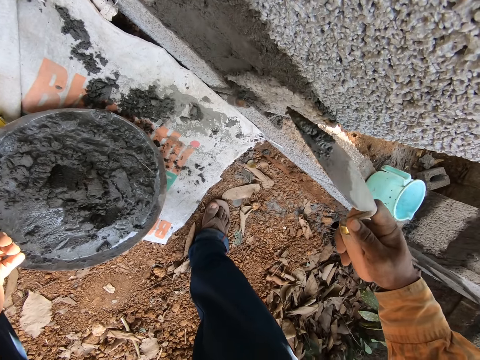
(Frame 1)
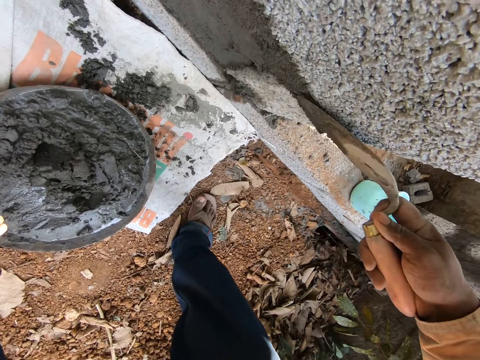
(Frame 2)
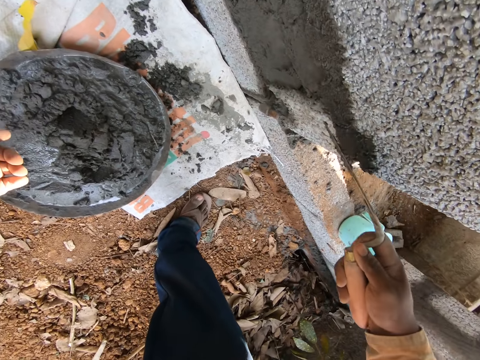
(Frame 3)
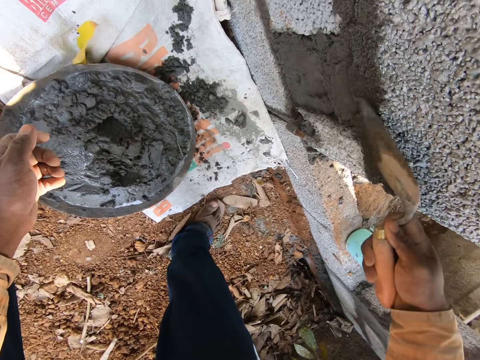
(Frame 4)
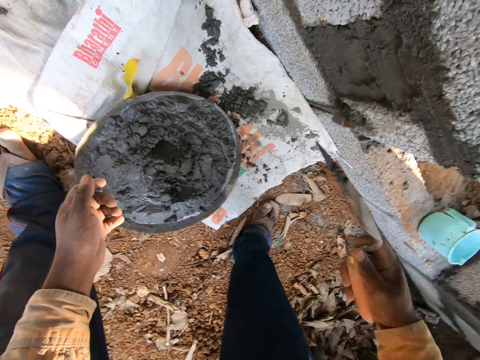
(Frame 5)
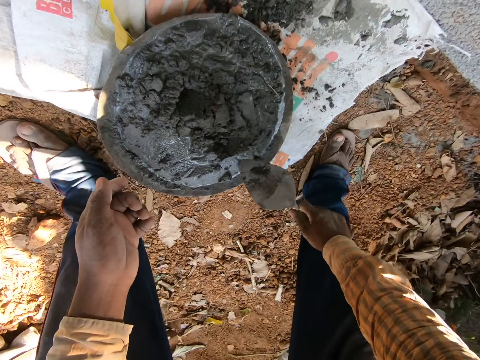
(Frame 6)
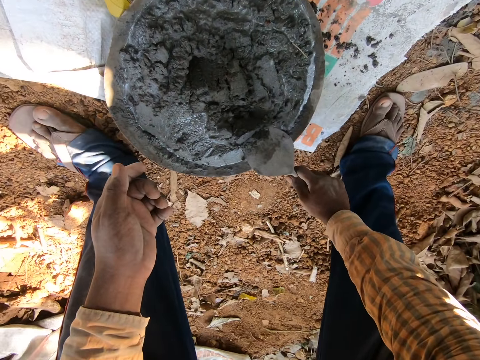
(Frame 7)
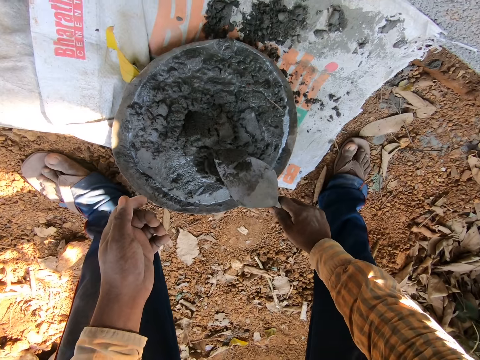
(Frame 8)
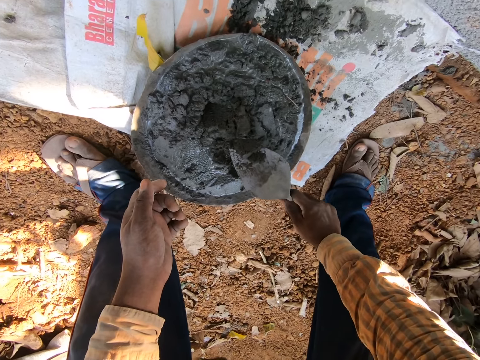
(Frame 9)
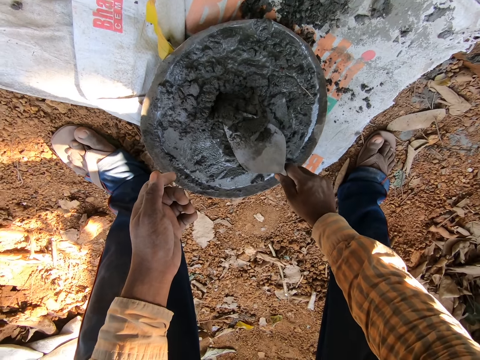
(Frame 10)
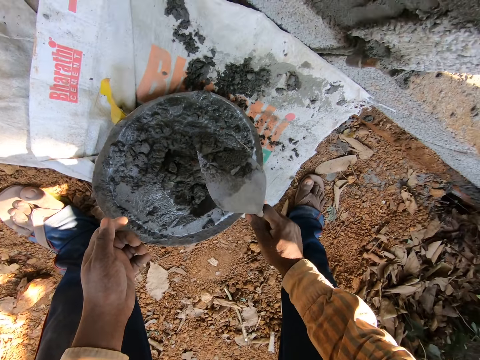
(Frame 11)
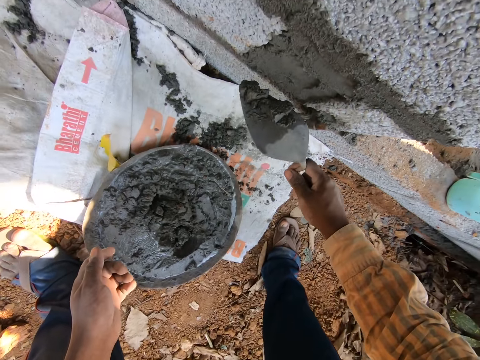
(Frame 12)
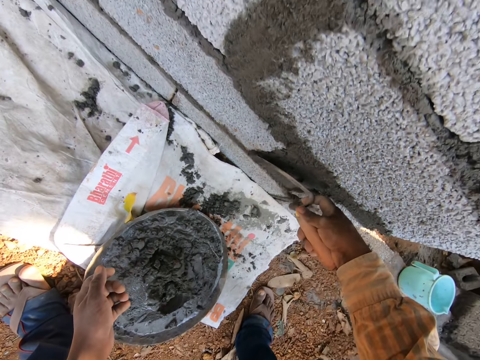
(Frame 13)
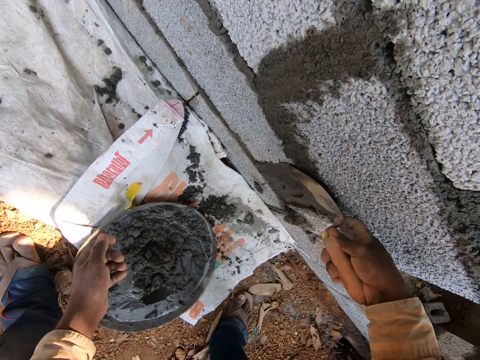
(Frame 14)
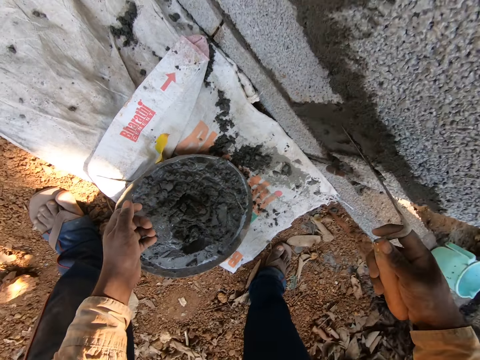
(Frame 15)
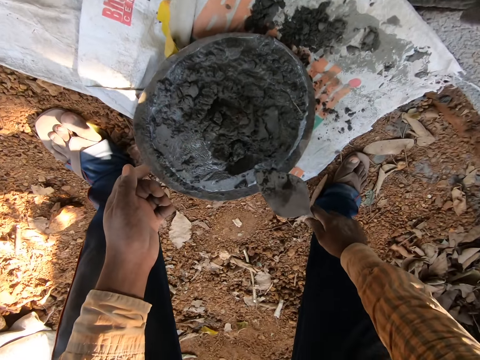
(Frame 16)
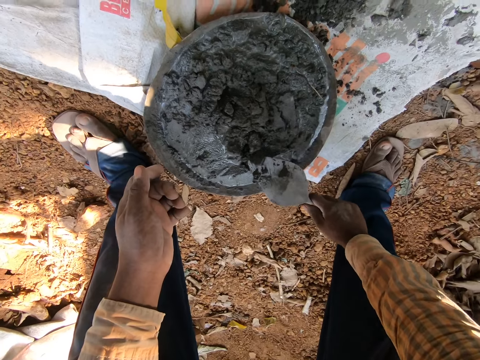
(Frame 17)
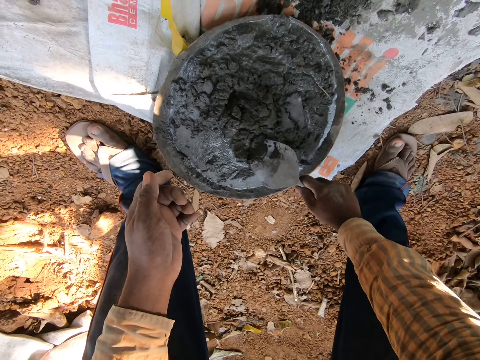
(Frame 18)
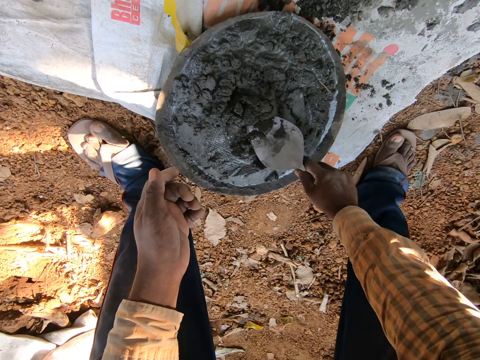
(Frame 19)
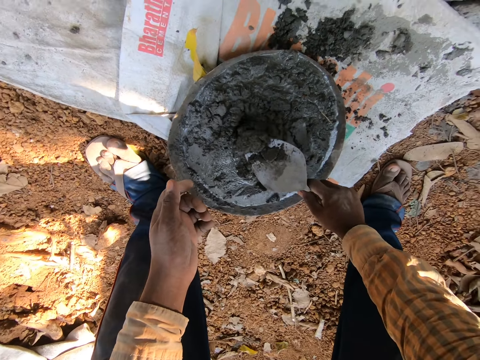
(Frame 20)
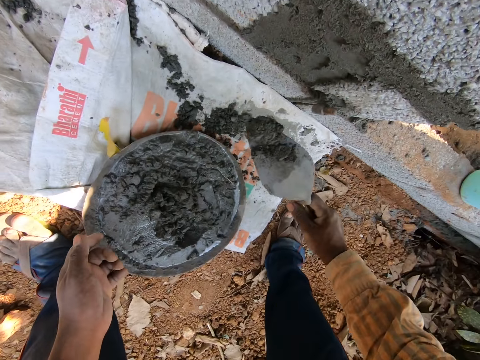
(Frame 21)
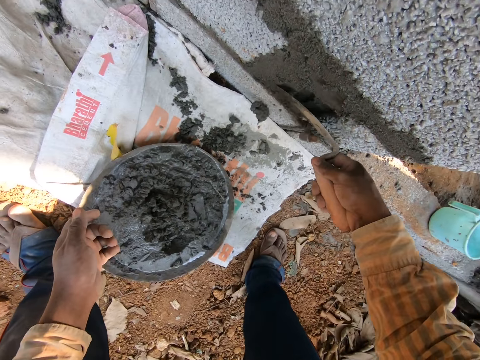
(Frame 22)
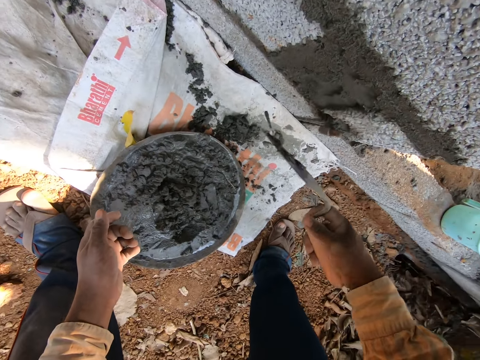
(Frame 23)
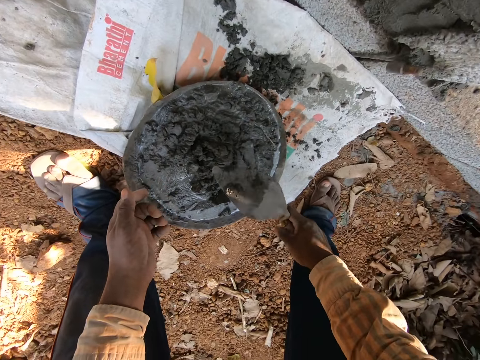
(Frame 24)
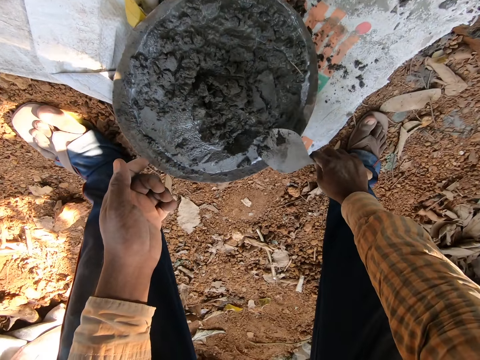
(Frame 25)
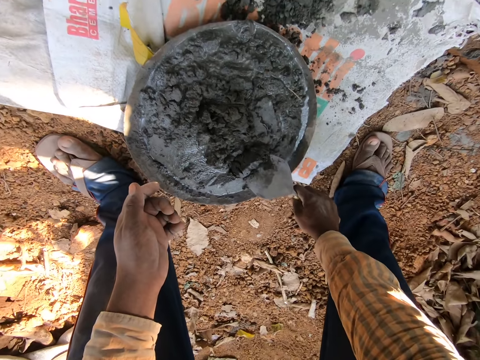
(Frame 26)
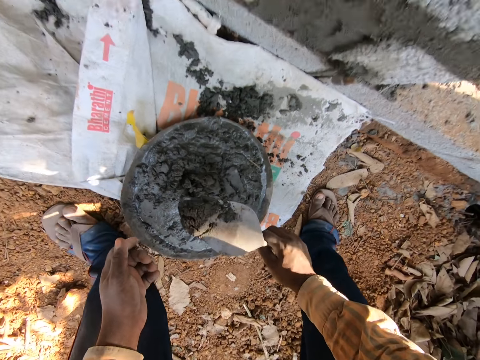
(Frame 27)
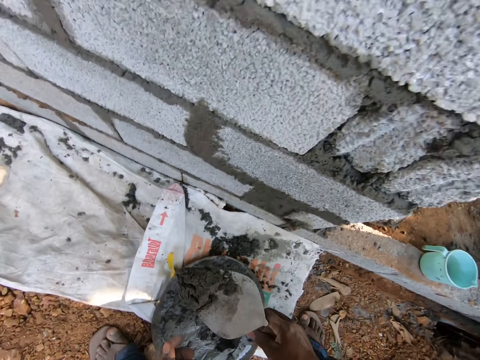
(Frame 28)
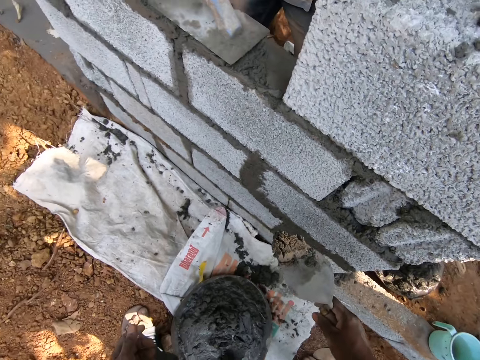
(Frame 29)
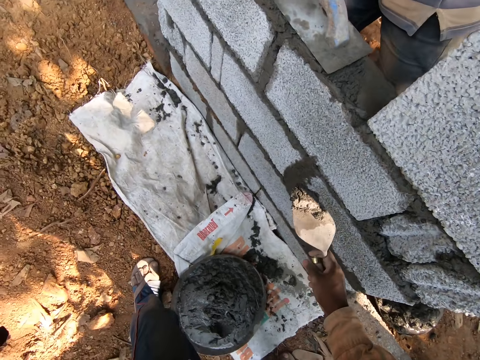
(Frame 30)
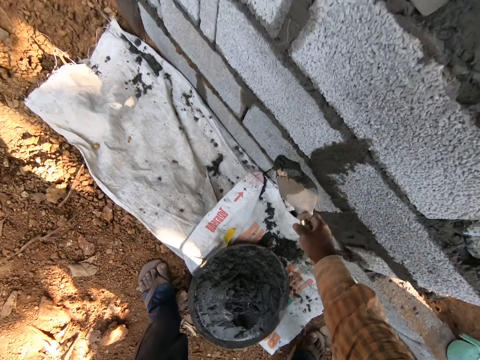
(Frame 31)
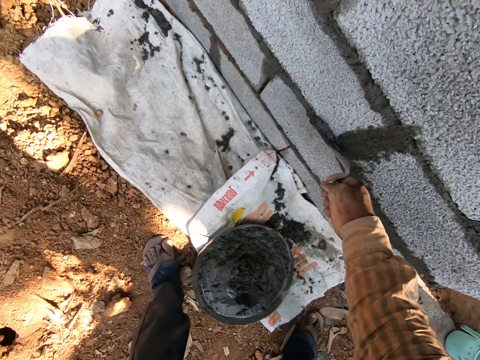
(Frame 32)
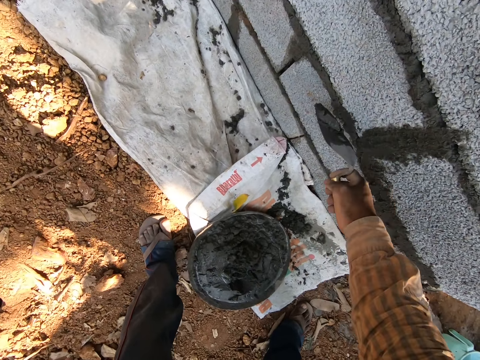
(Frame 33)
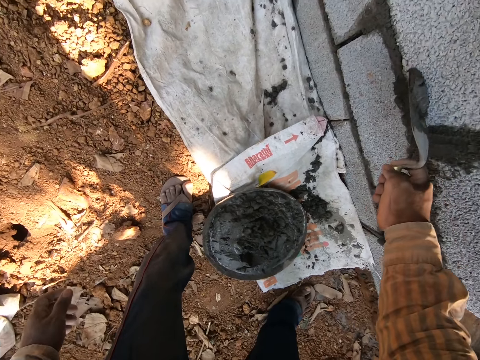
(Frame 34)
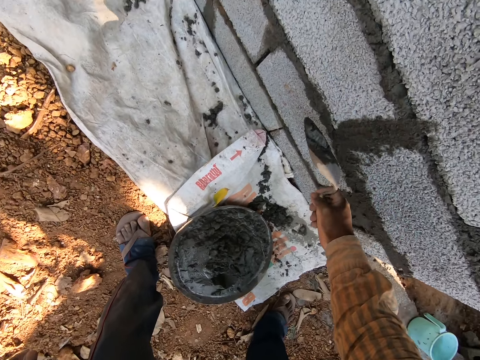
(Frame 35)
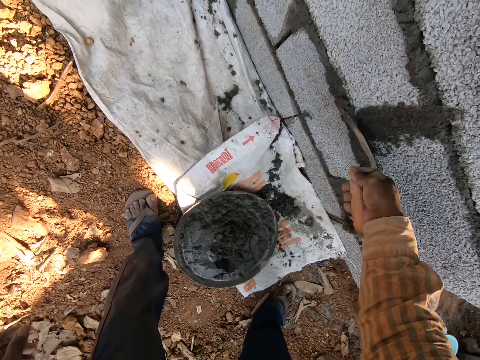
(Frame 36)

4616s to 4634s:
The camera wearer scoops wet cement from the mortar pan on the ground with the trowel in his right hand. He plasters the wet cement on the wall with the trowel in his right hand. He scoops the wet cement from the mortar pan on the ground with the trowel in his right hand. He plasters the wet cement on the wall with the trowel in his right hand. He scoops the wet cement from the mortar pan on the ground with the trowel in his right hand. He plasters the wet cement on the wall with the trowel in his right hand.

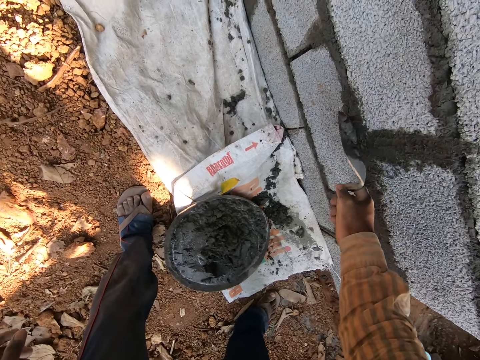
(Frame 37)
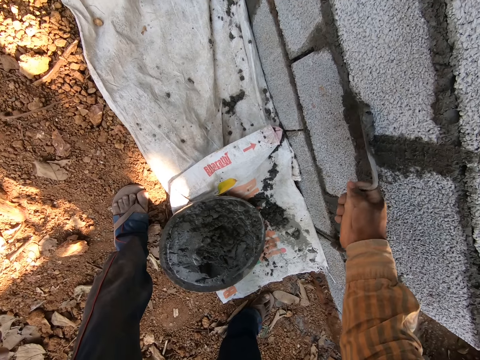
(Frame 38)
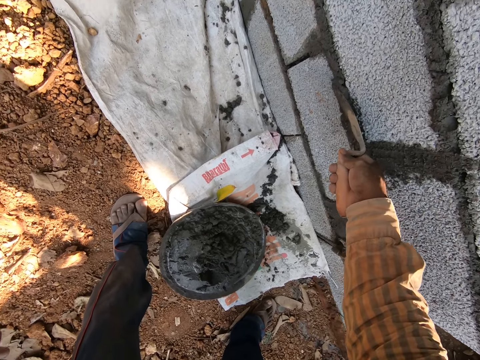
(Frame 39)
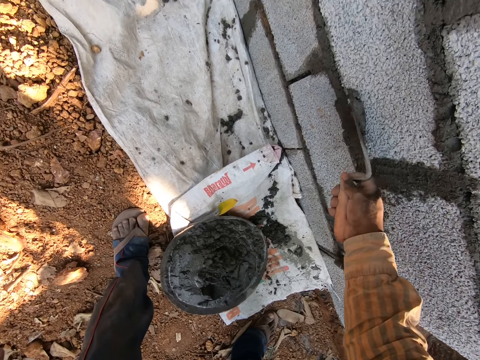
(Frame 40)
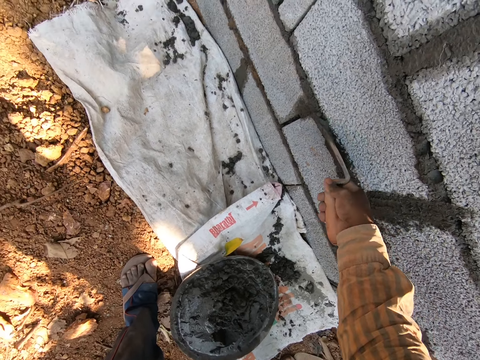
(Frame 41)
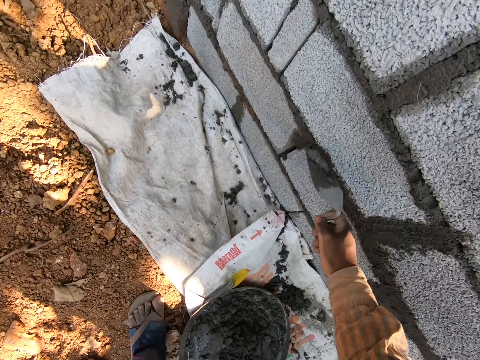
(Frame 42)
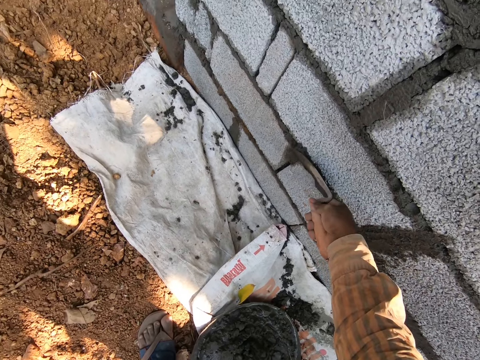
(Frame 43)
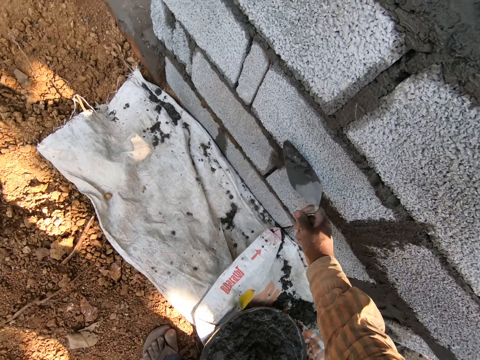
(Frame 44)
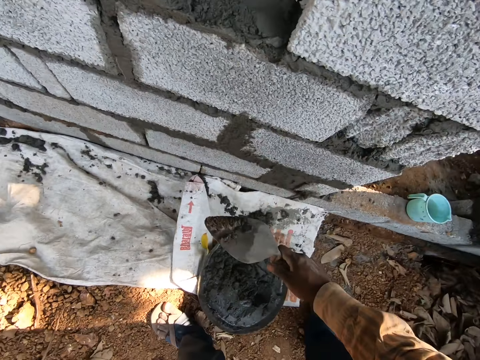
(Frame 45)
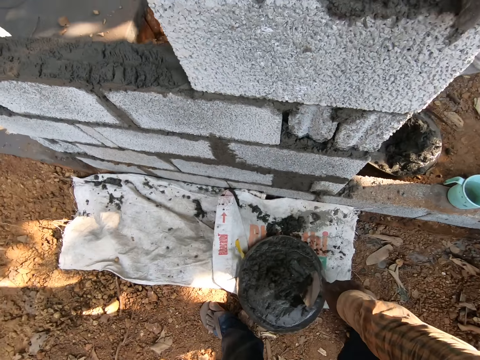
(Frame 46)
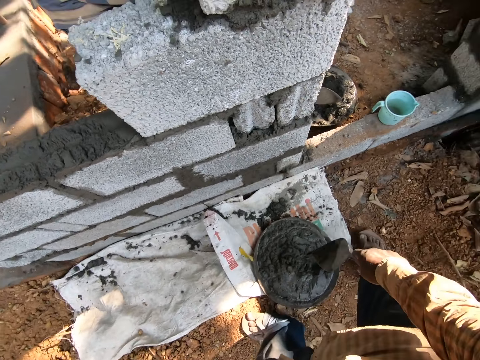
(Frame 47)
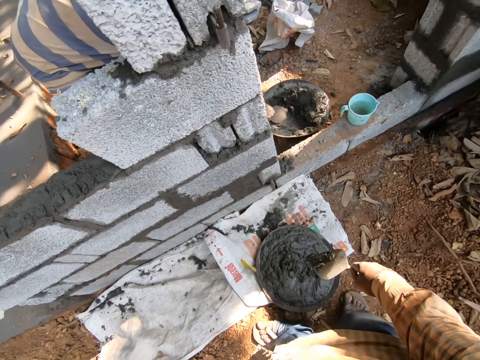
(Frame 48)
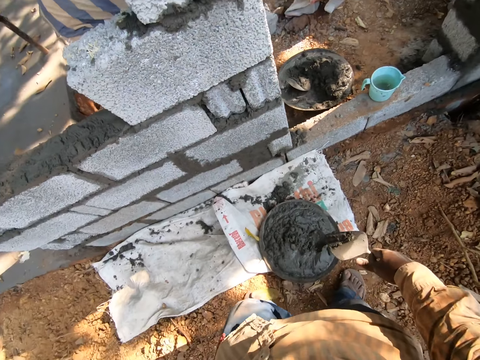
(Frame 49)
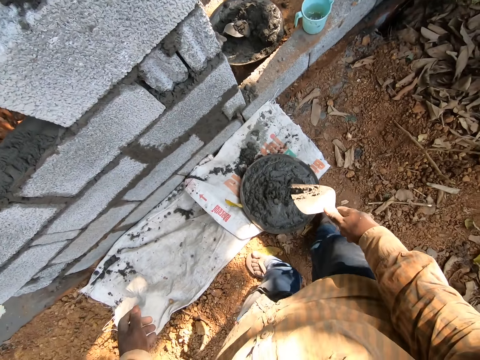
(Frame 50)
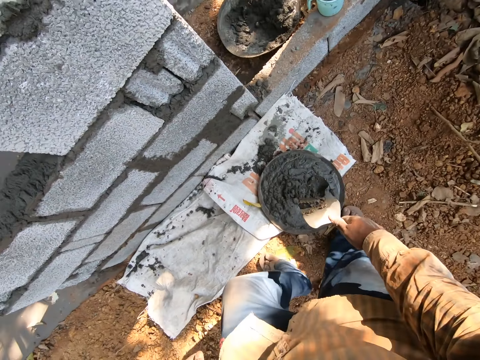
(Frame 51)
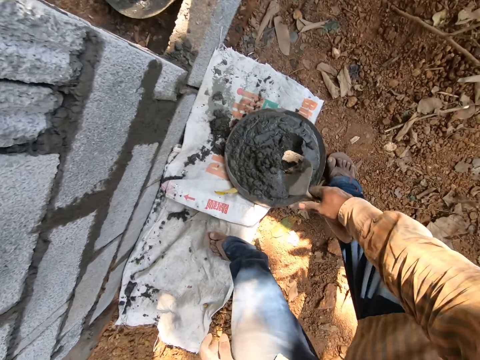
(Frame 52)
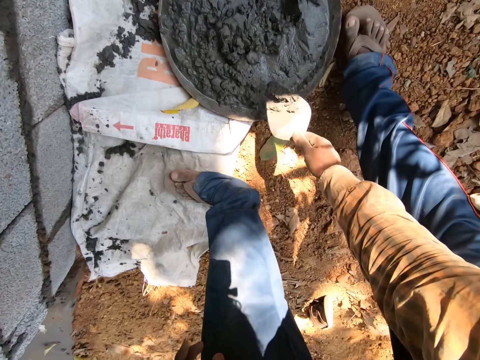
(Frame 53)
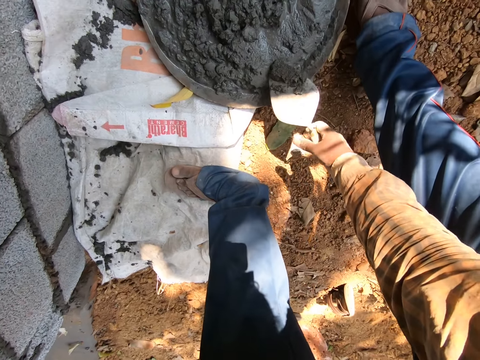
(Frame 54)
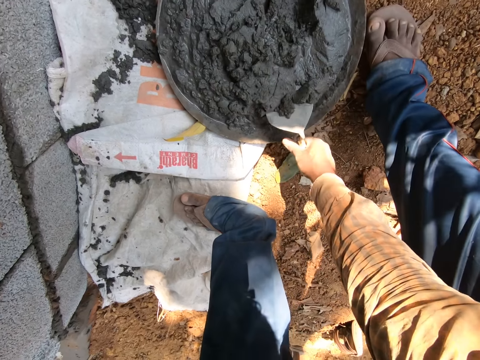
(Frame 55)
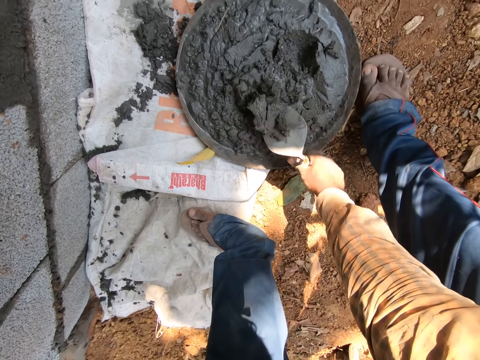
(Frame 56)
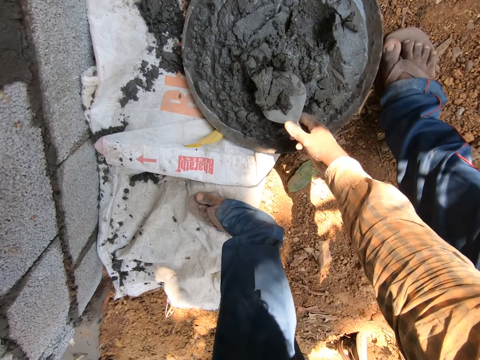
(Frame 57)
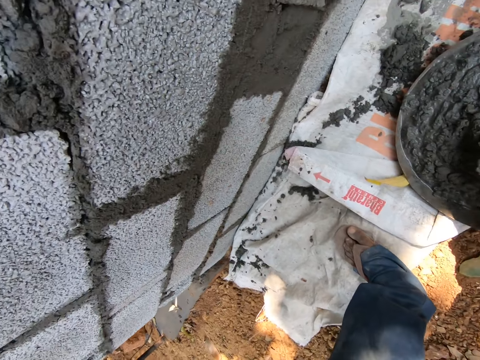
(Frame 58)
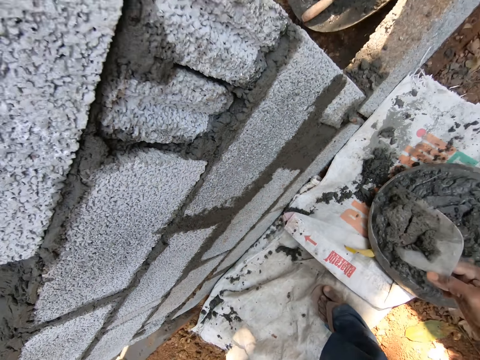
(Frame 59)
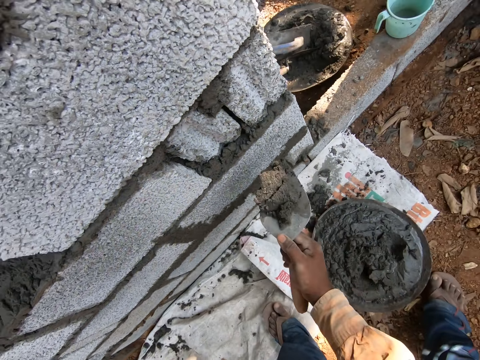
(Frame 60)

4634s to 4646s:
The camera wearer drops wet cement from the trowel in his right hand into the mortar pan. He scoops the wet cement from the mortar pan on the ground with the trowel in his right hand.
